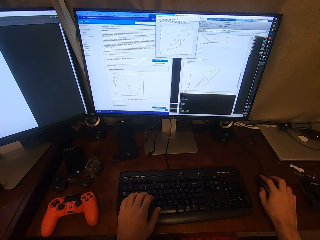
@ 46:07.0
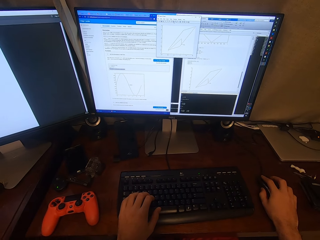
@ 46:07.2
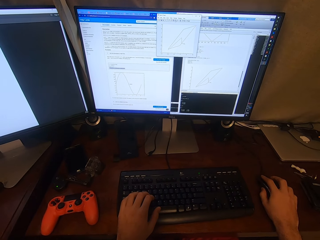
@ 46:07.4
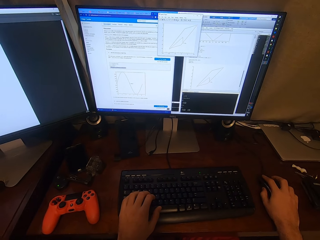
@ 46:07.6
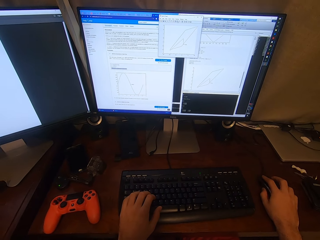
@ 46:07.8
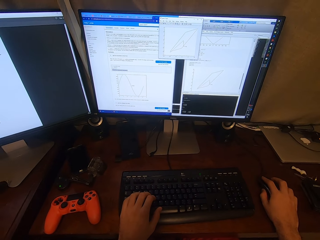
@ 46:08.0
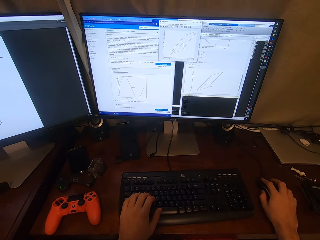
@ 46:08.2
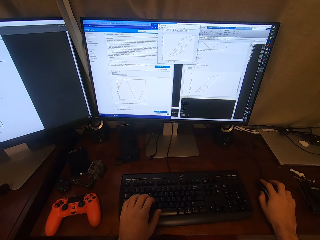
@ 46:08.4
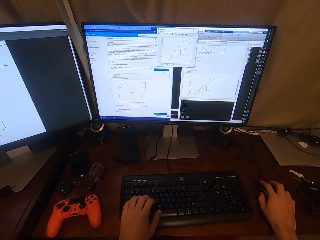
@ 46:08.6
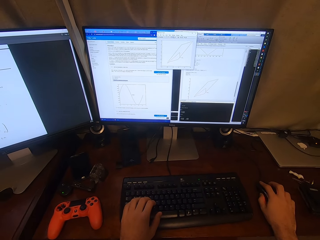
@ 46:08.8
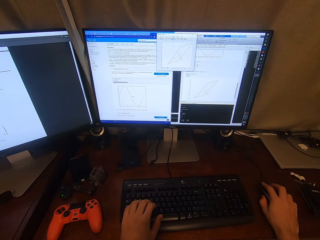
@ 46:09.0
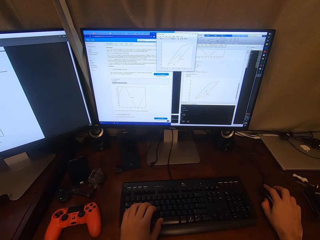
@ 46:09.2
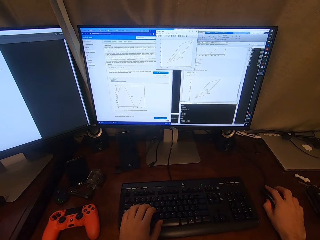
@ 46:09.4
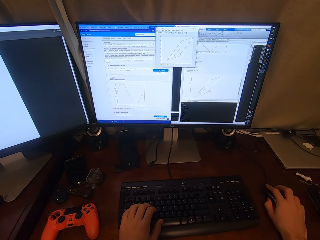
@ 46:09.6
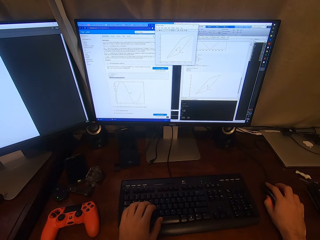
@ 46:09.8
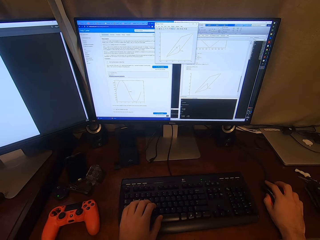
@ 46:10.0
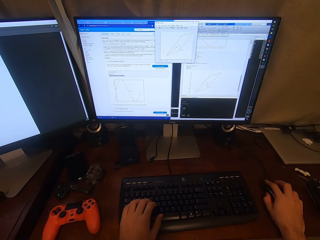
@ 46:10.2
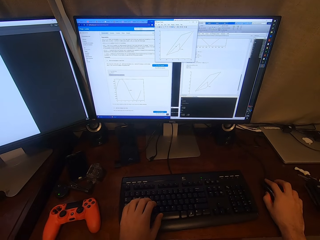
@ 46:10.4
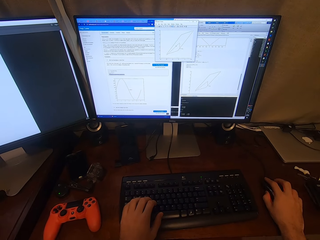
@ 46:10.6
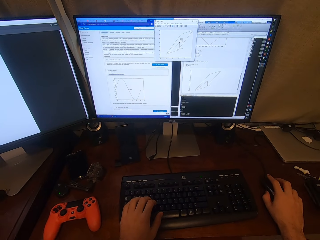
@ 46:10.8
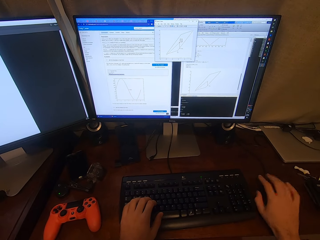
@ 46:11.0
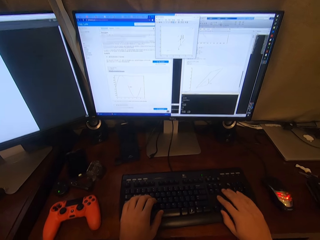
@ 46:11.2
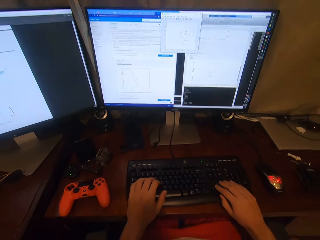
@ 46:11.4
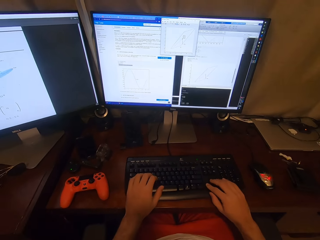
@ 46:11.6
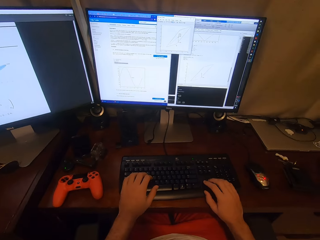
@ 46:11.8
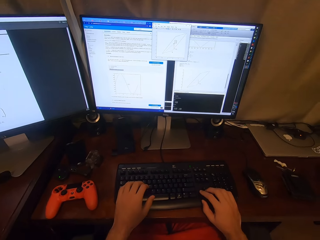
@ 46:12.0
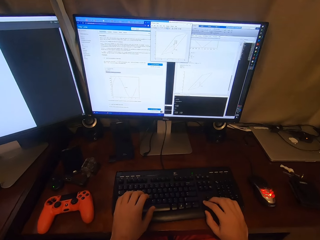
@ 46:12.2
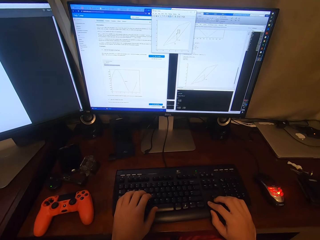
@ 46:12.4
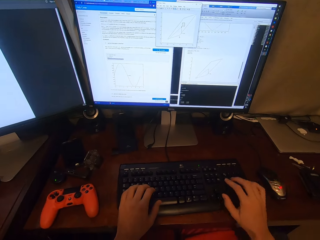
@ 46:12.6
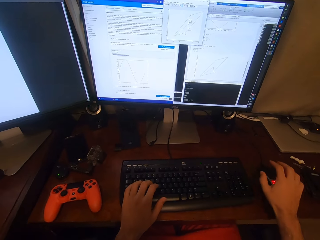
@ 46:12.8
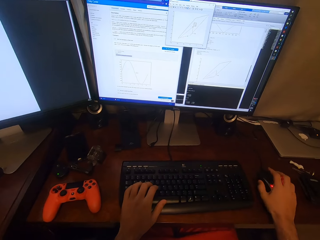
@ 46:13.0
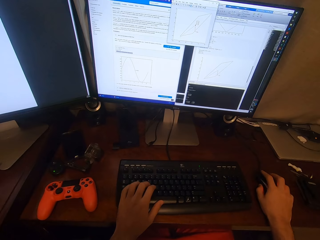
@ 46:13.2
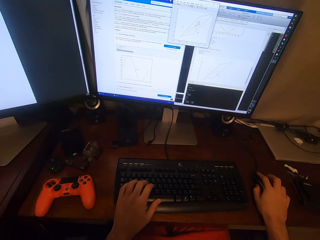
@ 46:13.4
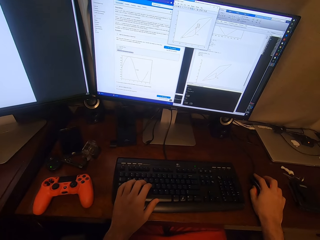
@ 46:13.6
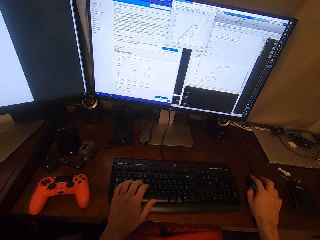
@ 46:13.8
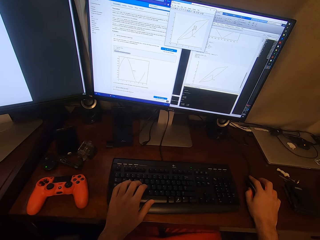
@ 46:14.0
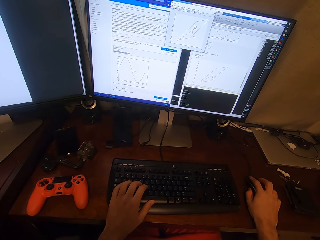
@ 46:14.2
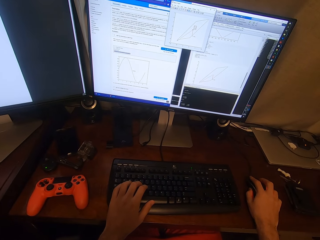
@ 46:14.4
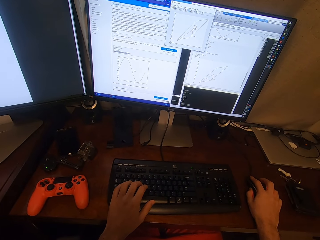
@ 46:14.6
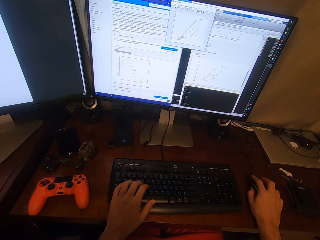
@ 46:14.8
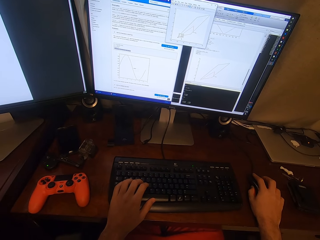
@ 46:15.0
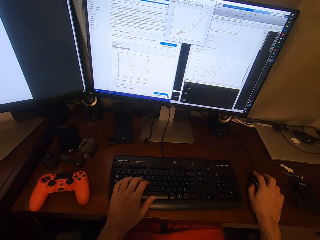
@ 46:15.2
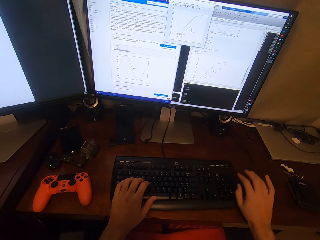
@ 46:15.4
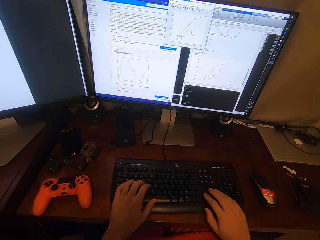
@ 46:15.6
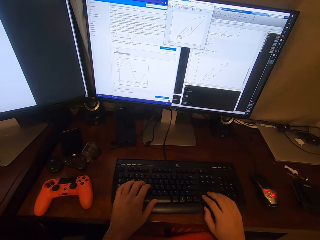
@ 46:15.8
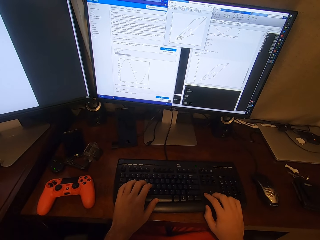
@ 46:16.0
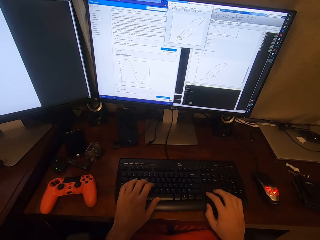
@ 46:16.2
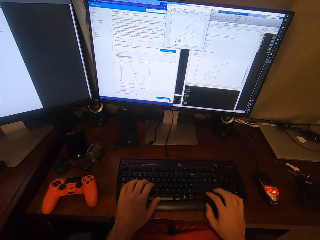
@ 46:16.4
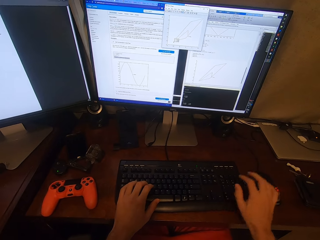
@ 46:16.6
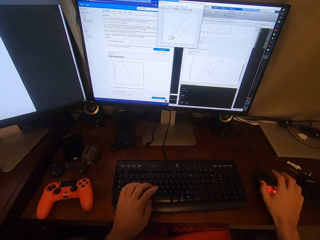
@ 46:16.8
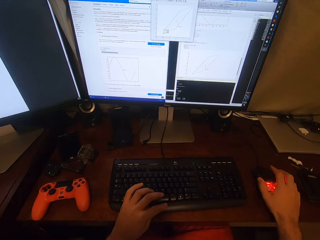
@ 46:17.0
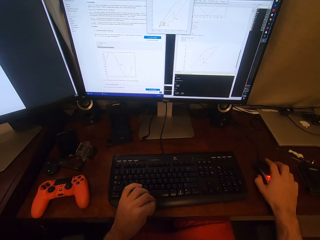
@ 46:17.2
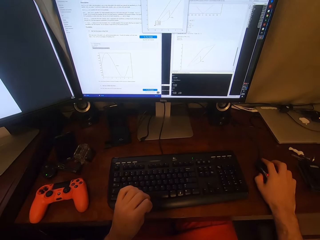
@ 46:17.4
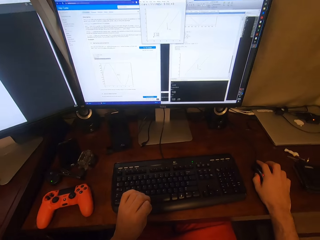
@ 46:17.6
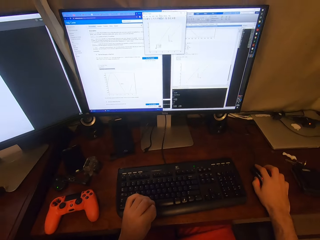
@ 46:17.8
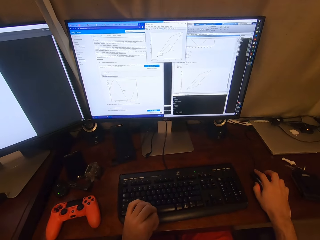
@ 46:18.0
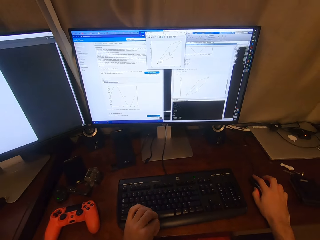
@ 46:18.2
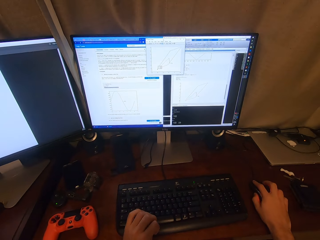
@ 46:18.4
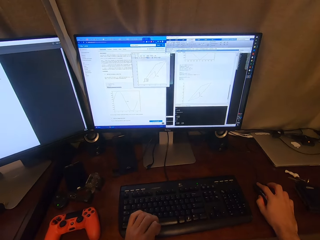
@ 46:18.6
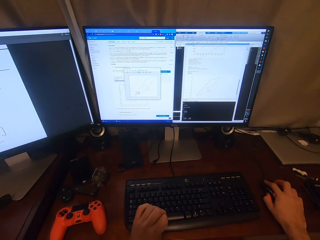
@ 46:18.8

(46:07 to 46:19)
The camera wearer types on a keyboard and takes a mouse. They click the mouse. They type on the keyboard.

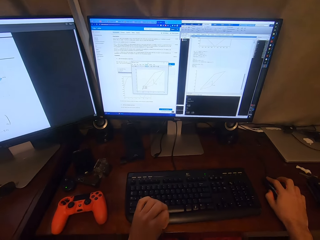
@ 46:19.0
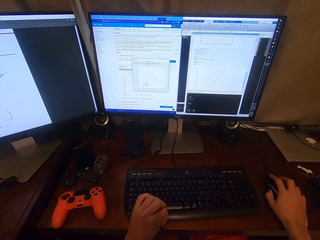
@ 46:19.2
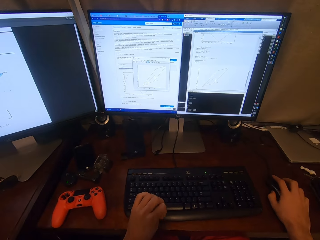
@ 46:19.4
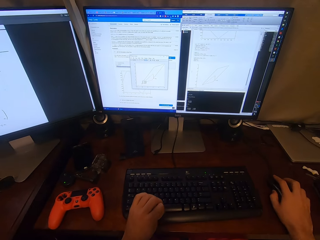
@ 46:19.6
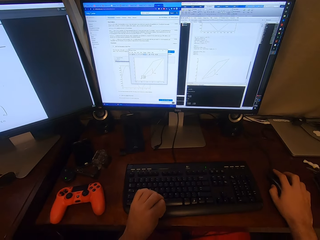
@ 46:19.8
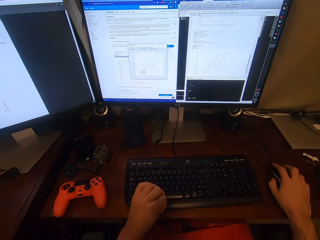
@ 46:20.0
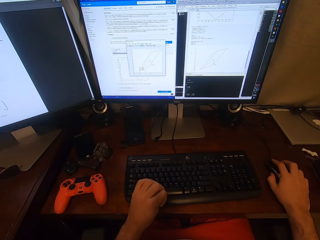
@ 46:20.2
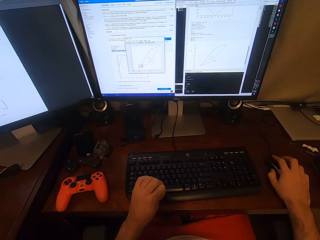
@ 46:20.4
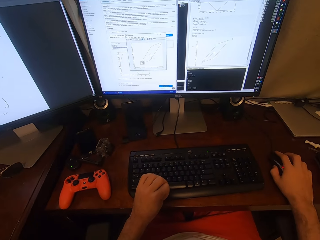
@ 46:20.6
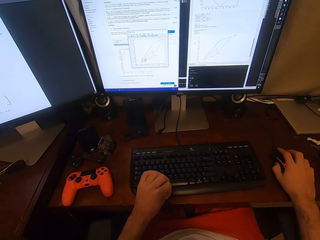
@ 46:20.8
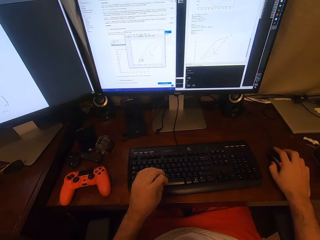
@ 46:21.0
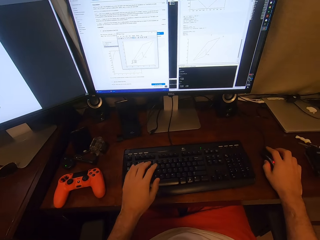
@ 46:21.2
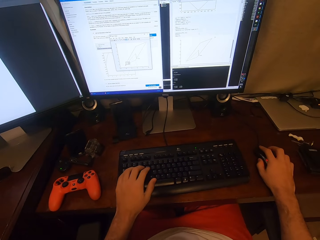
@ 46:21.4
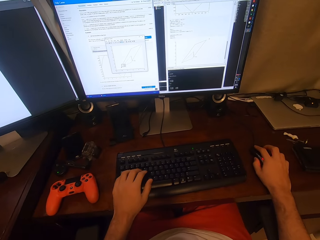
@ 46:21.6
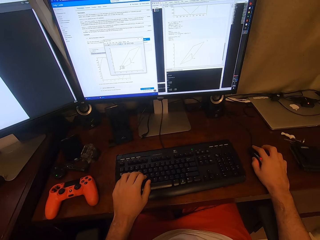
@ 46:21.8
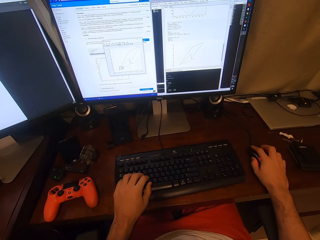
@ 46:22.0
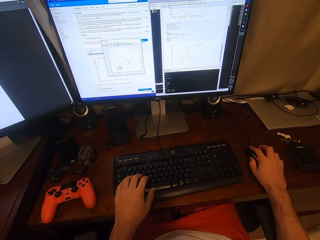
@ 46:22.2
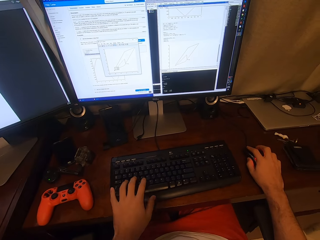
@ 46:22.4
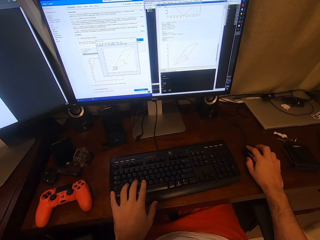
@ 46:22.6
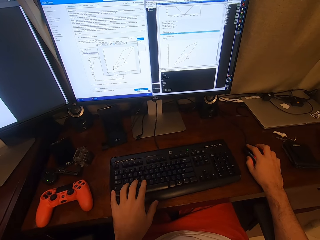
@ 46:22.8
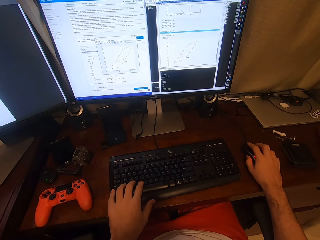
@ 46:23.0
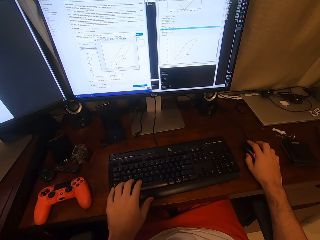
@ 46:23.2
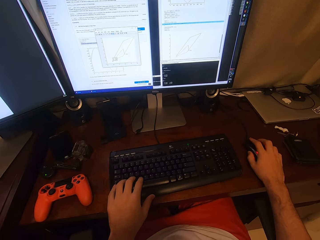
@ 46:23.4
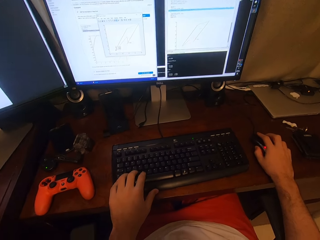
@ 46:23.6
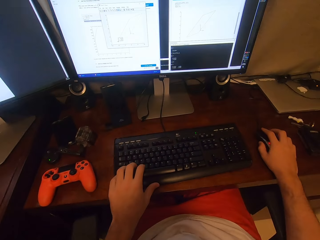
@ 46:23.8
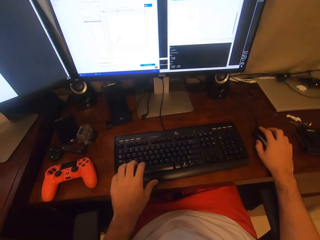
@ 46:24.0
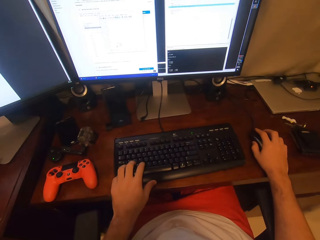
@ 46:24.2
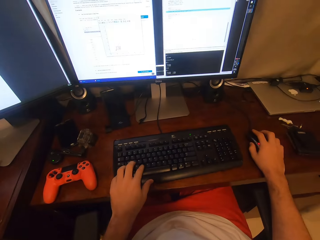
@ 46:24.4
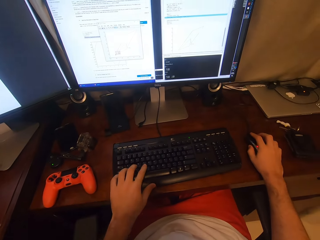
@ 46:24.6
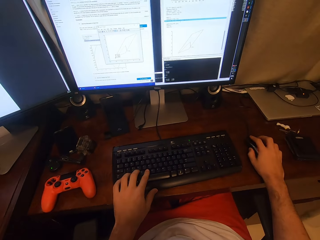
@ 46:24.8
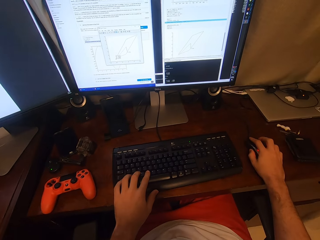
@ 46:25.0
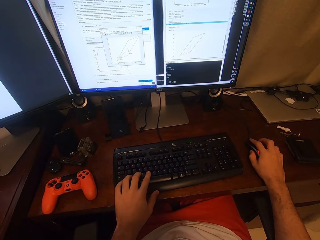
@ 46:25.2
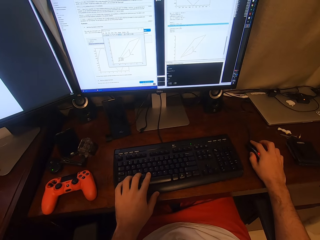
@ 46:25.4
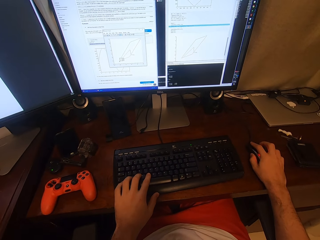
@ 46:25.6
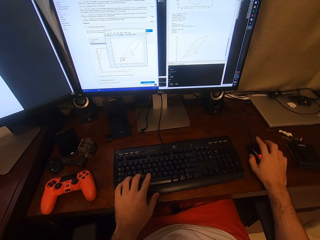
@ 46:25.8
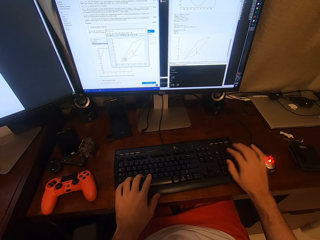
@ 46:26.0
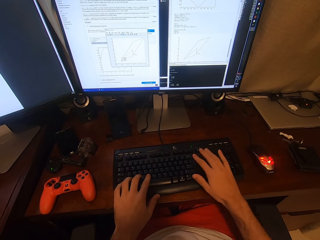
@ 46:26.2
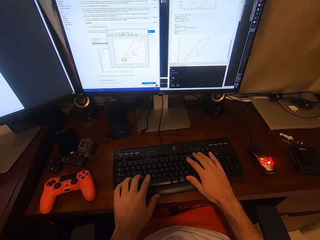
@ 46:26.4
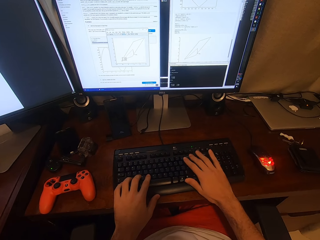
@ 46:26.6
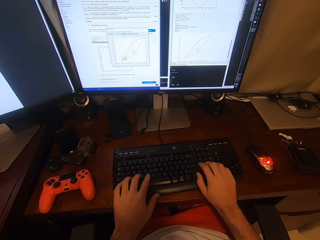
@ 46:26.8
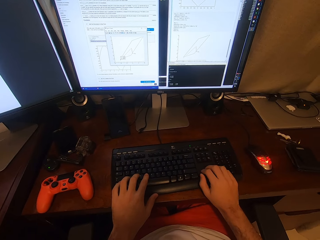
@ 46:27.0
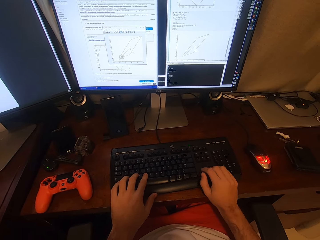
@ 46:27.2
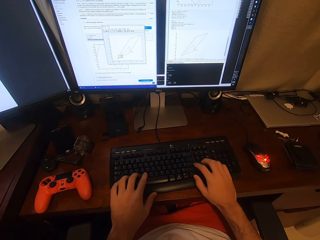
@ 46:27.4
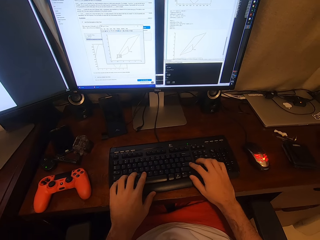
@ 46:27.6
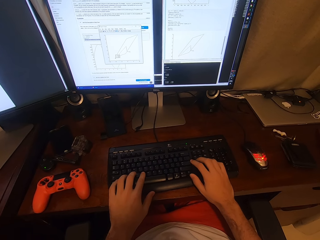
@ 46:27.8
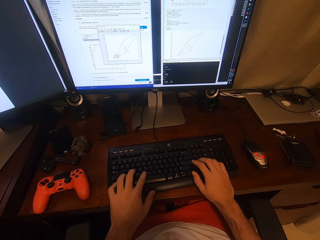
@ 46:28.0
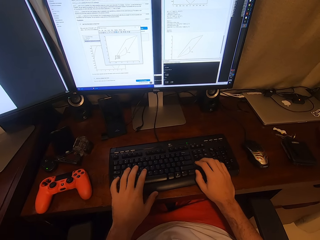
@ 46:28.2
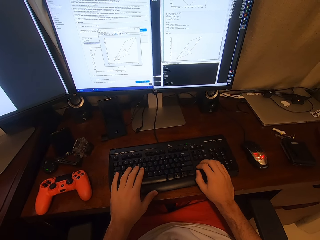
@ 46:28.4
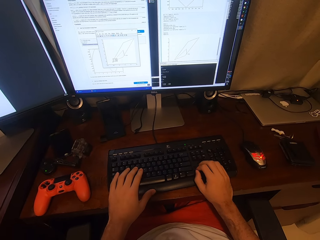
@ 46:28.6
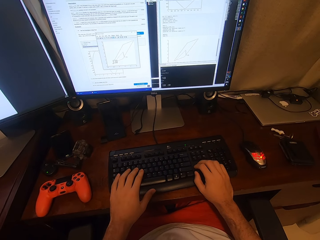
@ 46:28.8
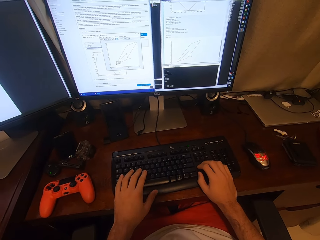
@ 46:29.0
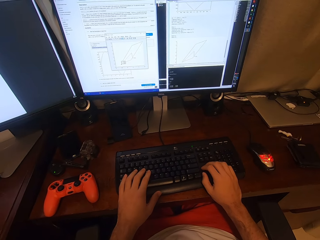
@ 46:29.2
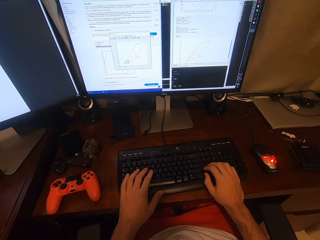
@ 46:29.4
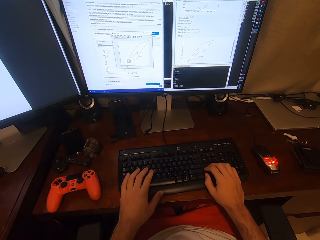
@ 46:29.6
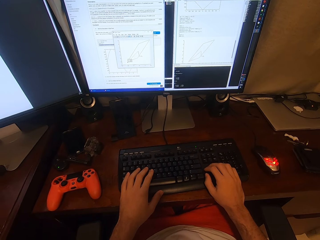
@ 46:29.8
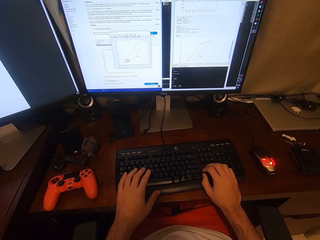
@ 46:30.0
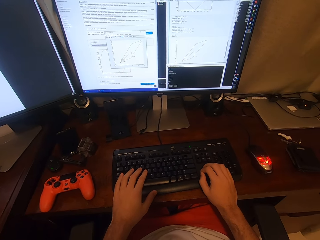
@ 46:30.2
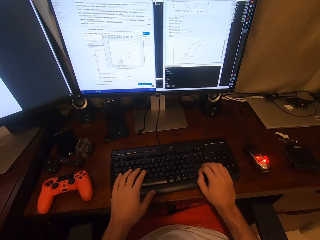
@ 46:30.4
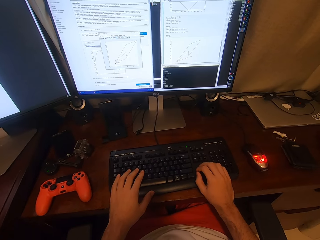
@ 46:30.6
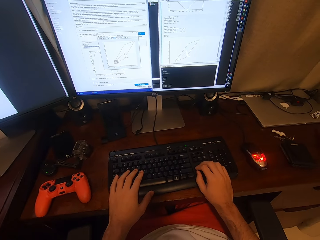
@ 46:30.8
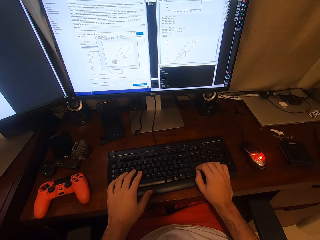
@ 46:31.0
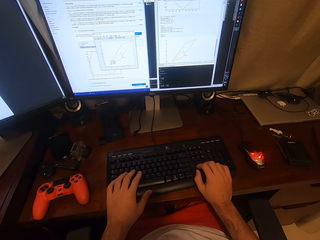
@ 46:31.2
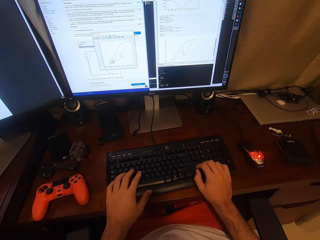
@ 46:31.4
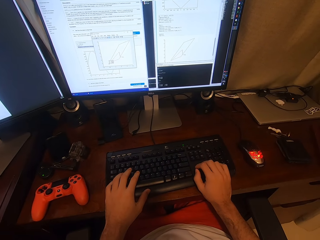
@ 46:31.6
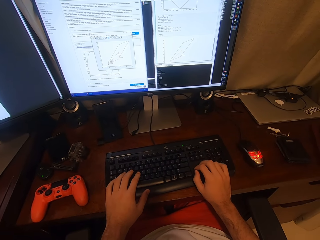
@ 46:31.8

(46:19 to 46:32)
The camera wearer browses a computer. They type on a keyboard.
